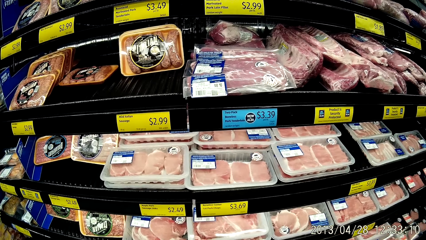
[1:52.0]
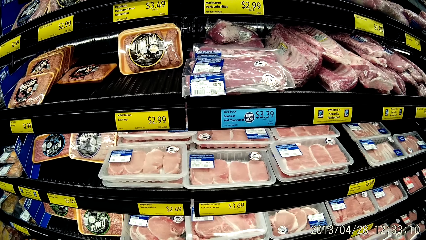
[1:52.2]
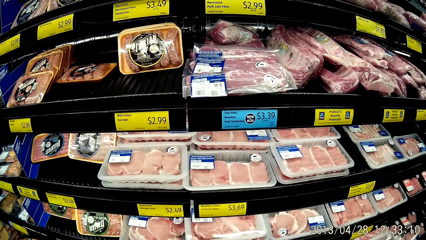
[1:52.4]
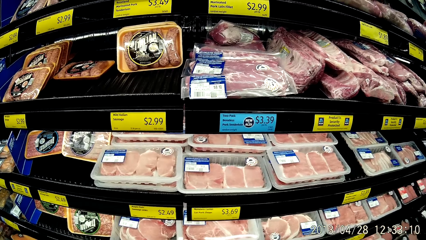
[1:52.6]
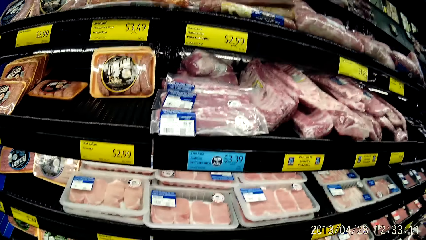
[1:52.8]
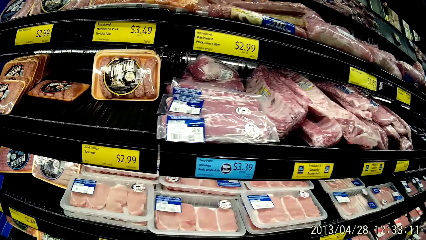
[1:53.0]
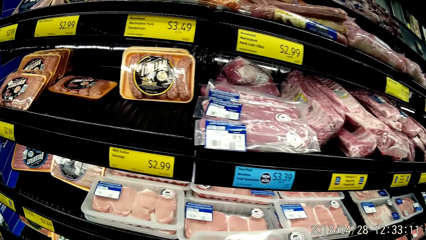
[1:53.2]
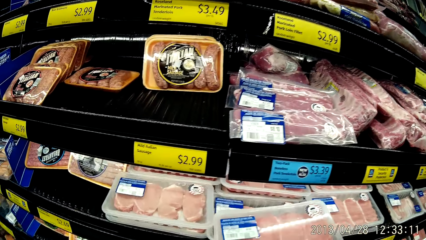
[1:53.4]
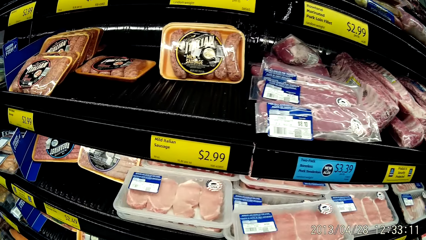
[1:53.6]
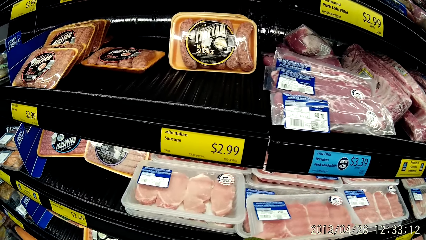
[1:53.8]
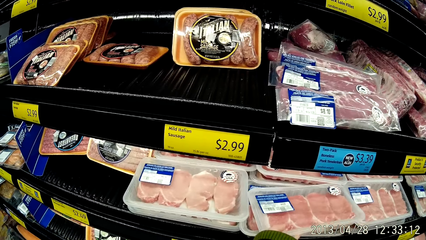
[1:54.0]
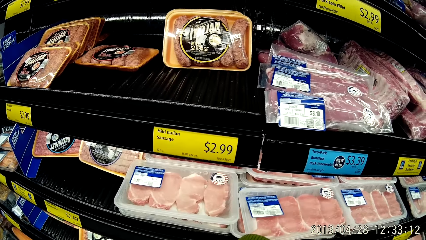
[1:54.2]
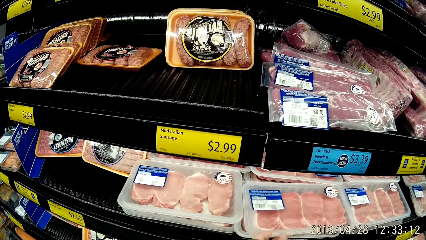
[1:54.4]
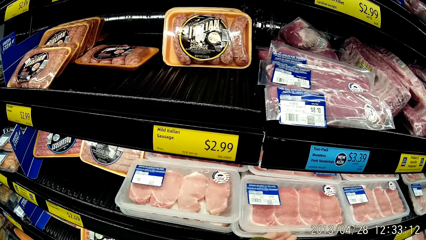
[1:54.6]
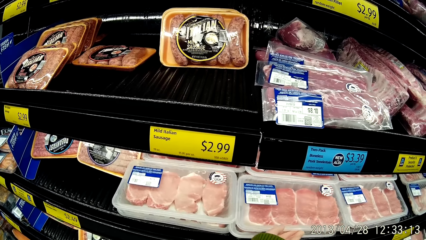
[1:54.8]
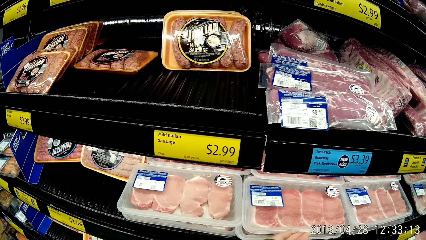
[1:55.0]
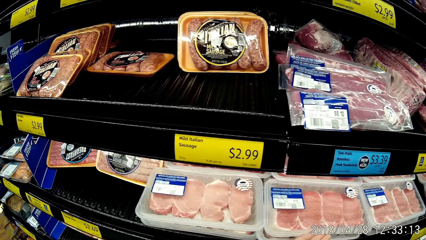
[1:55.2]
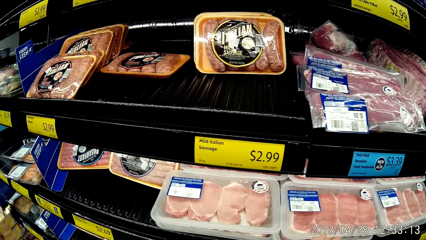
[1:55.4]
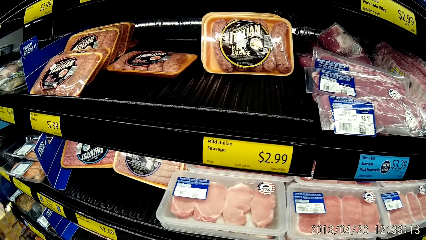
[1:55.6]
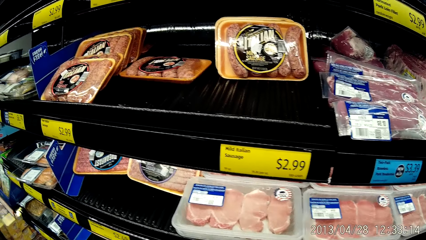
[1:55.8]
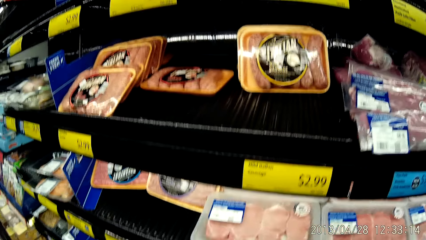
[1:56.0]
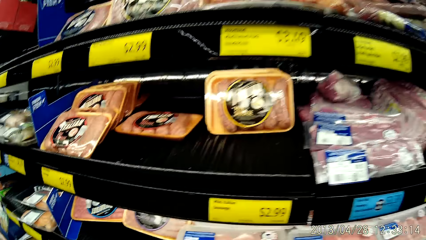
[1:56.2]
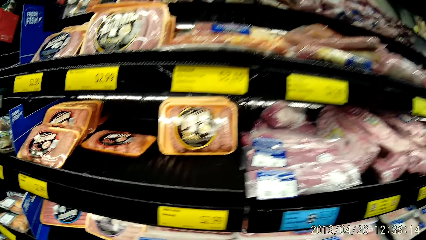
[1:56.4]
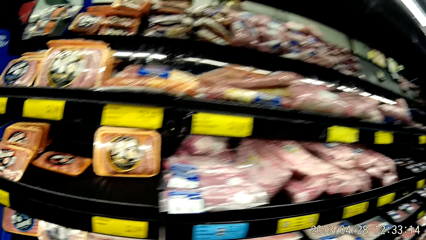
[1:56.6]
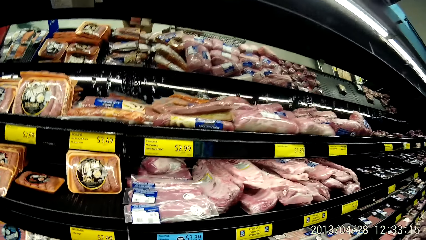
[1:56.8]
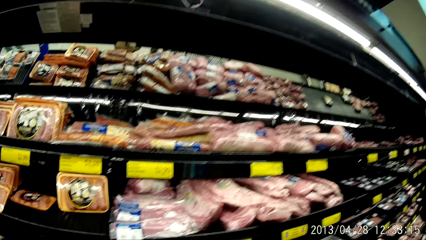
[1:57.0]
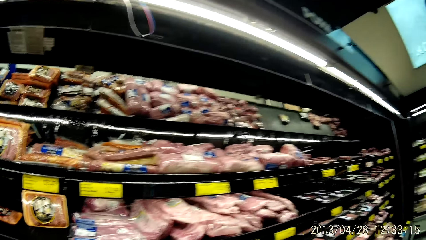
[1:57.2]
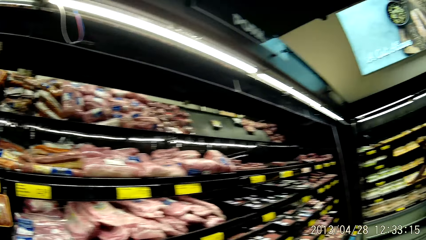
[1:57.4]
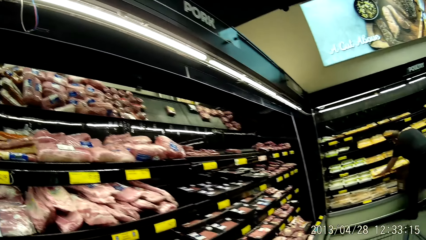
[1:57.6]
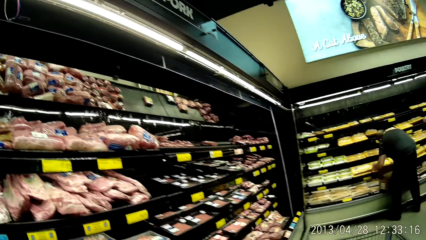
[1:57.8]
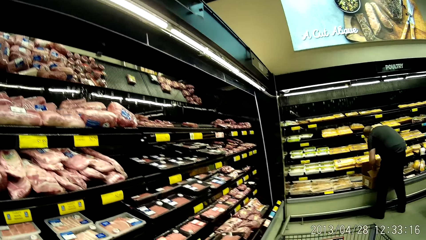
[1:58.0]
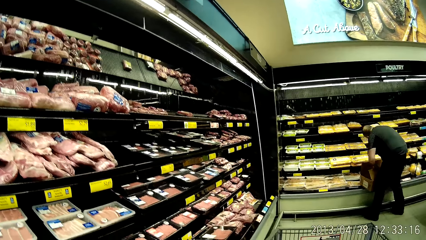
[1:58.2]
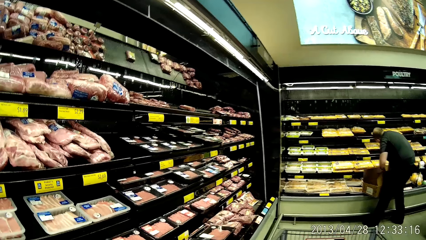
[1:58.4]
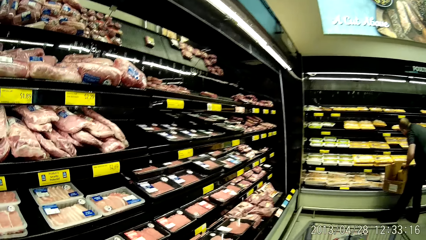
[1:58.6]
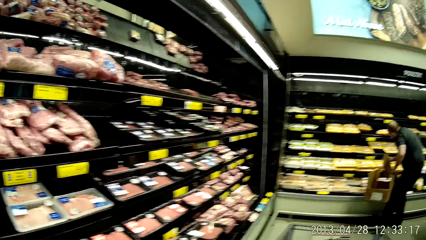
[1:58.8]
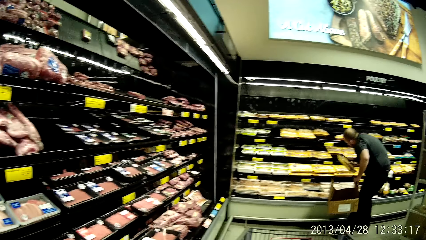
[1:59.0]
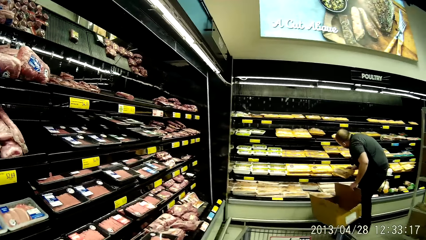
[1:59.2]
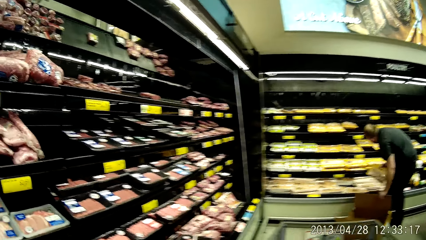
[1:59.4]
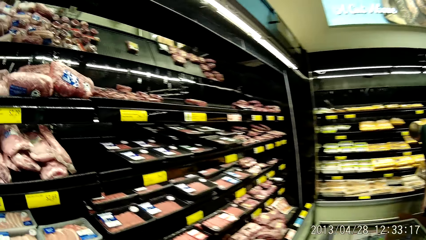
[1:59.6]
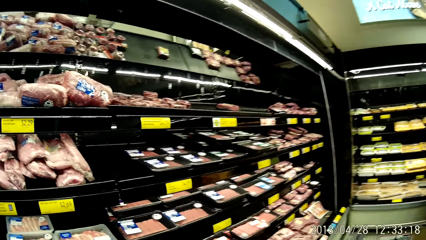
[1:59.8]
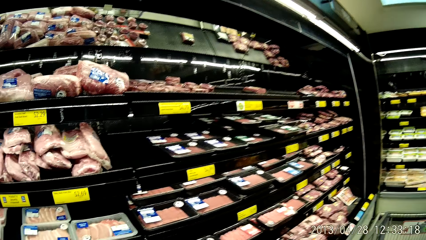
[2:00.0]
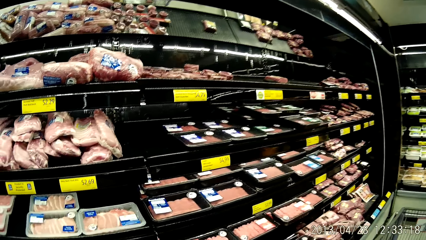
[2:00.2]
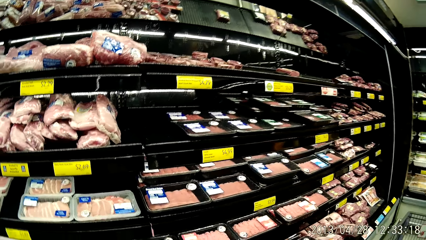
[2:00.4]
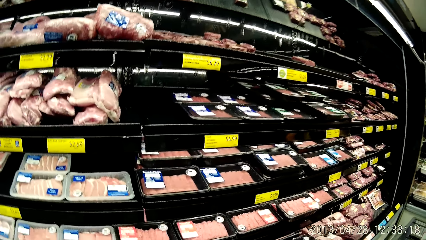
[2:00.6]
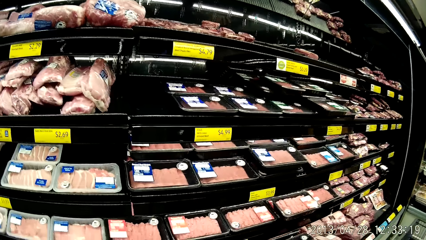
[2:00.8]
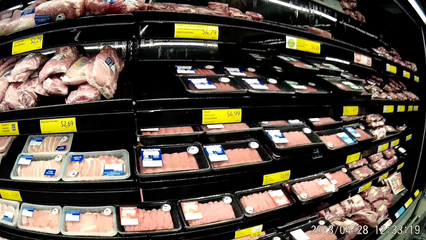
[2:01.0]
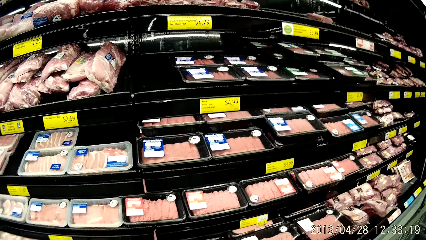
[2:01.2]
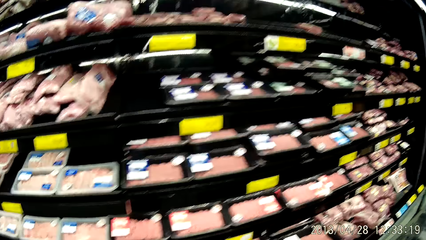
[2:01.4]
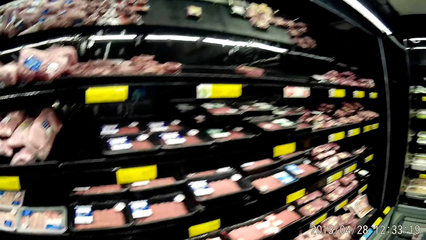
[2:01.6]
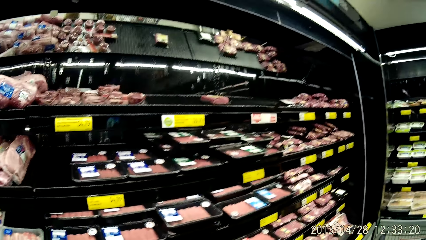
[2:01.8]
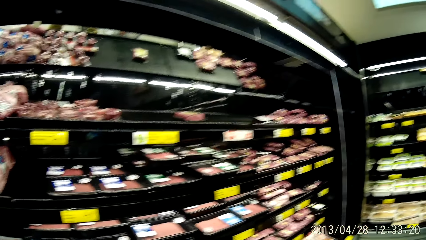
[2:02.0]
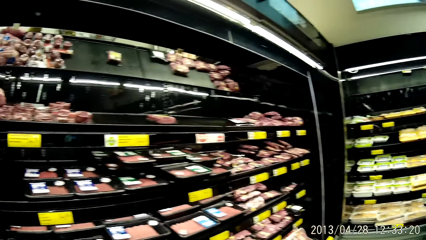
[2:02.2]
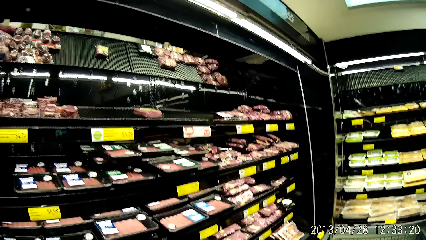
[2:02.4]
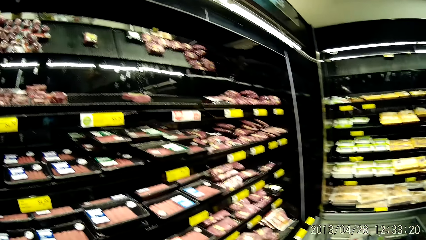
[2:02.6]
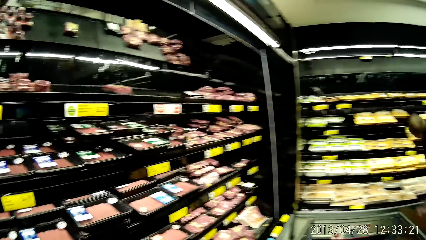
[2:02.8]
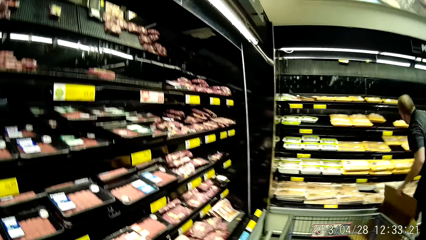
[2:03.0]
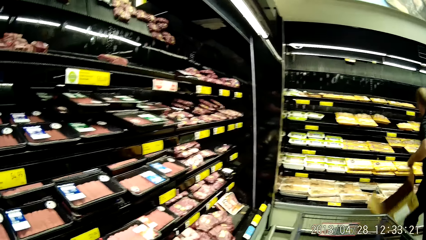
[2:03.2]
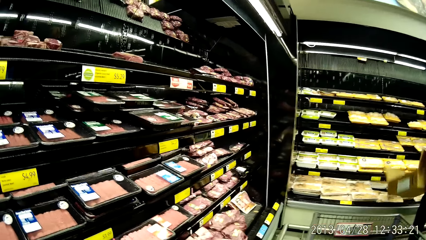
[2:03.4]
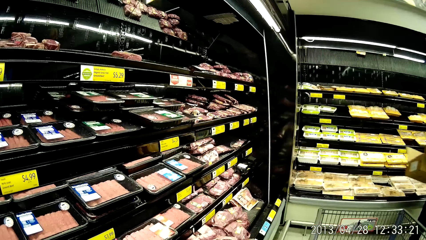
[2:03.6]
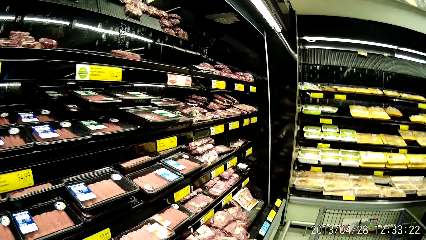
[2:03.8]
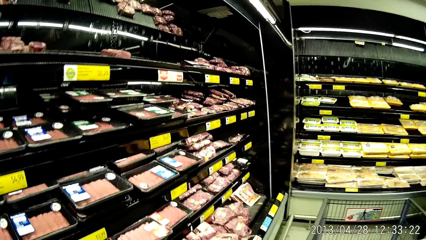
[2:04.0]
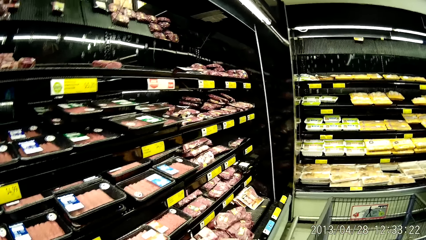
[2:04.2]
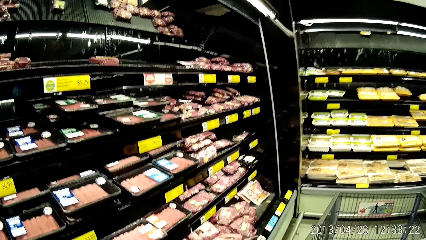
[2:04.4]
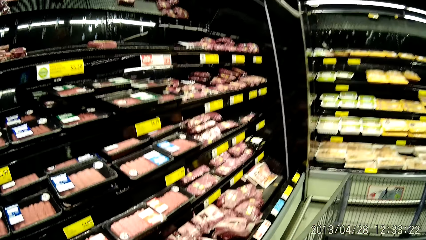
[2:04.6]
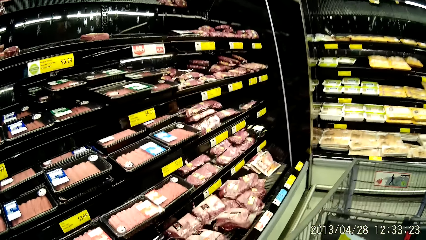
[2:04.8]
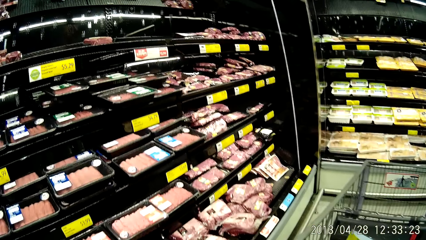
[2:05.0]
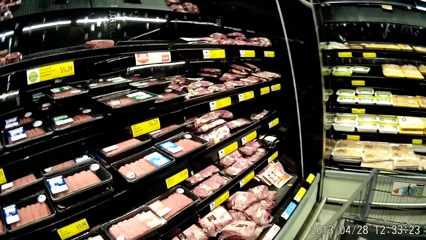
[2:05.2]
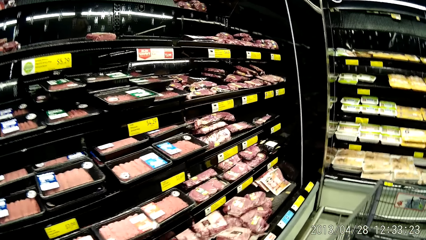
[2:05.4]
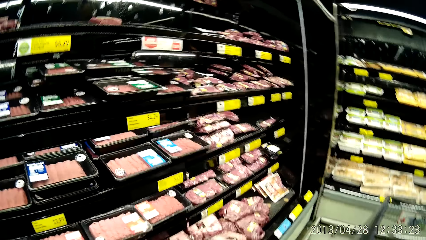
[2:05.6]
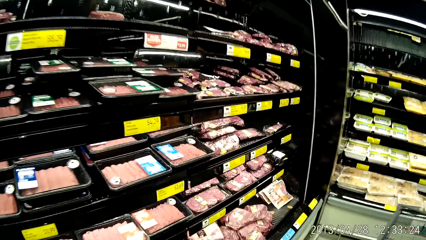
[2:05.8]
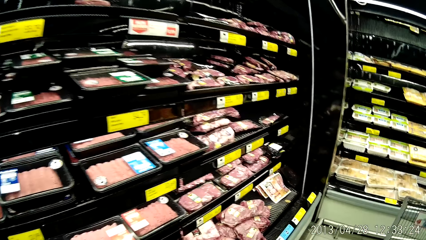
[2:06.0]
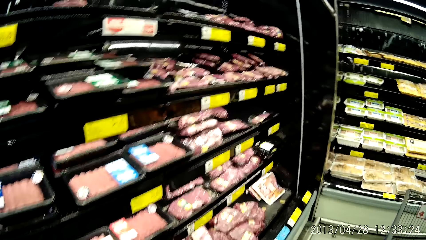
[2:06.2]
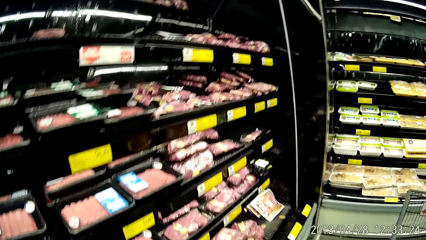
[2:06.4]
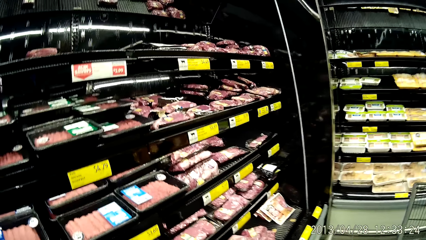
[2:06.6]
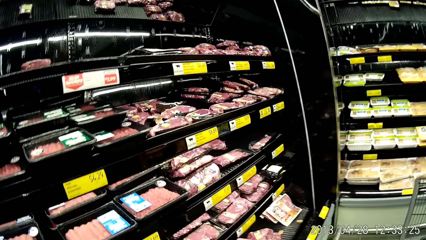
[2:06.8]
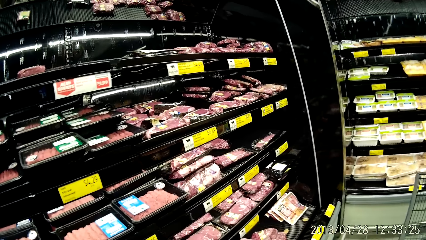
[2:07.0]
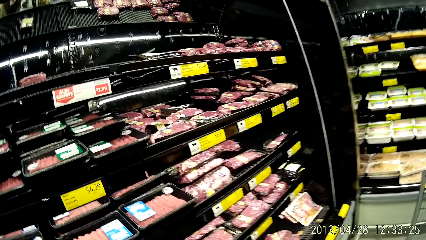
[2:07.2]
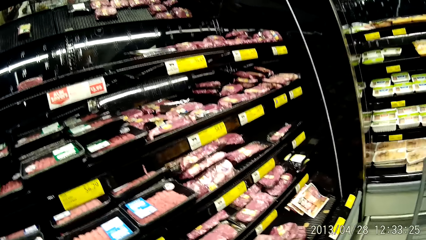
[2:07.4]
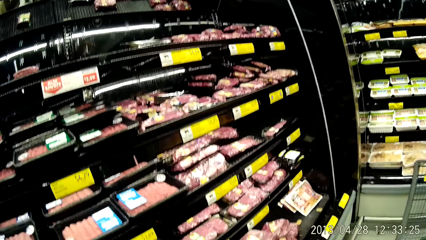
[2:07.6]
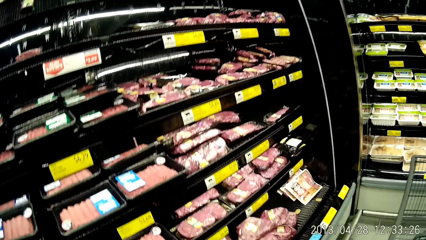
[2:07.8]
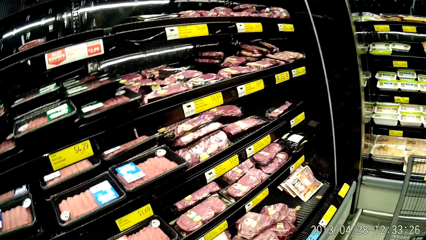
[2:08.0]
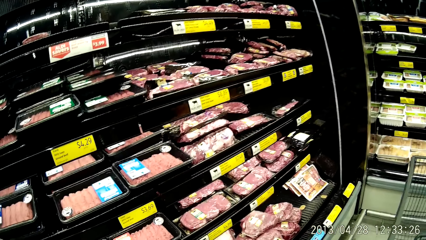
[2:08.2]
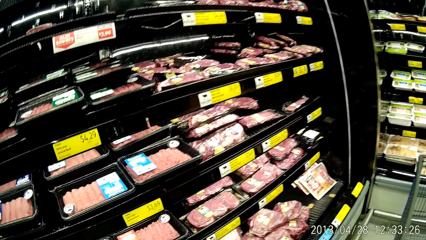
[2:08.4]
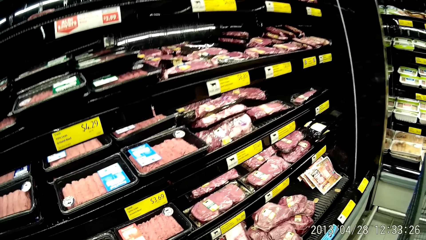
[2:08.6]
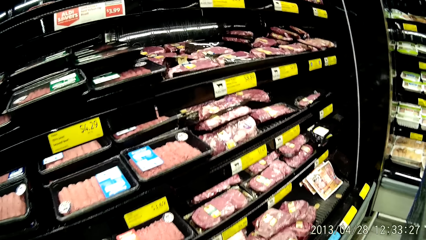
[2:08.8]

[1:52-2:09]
The camera wearer drops a pack of meat on the grocery stand. They pick up the meat from the shelves. They walk around the supermarket. They move towards the meat stand. They look at the food in the shelves. They walk around the supermarket pushing the trolley.
